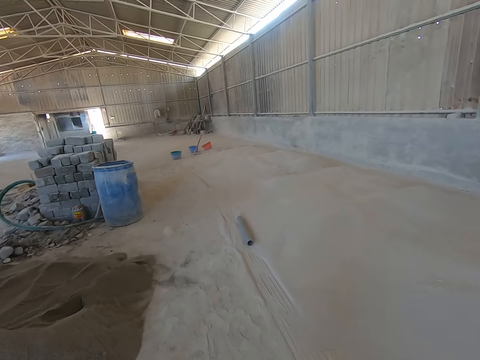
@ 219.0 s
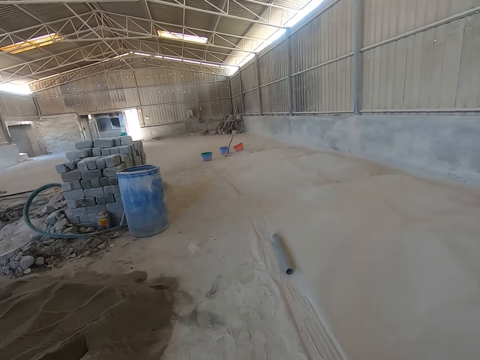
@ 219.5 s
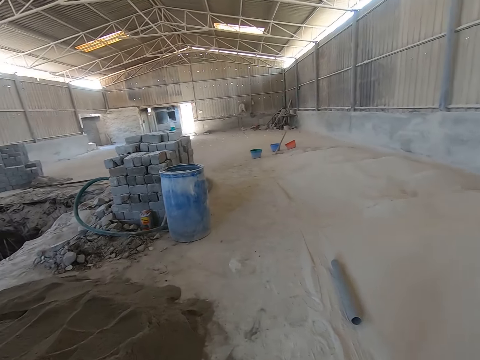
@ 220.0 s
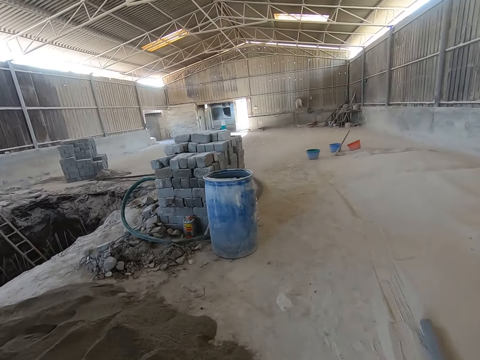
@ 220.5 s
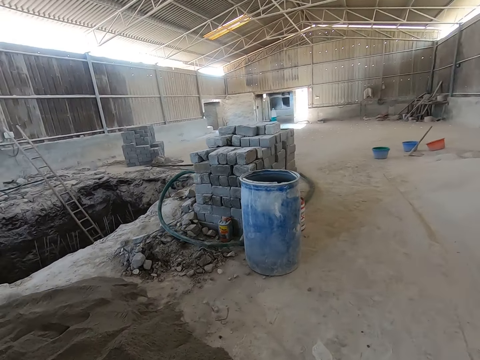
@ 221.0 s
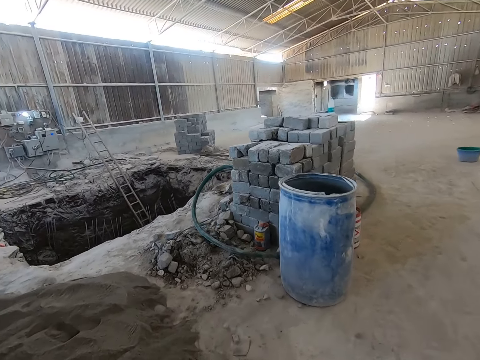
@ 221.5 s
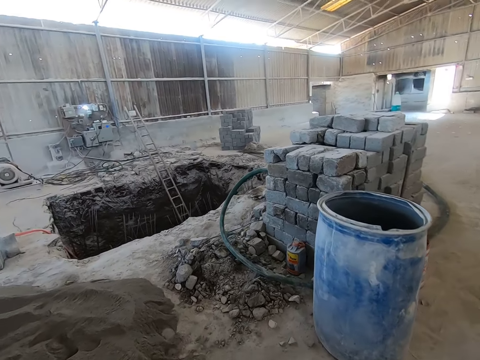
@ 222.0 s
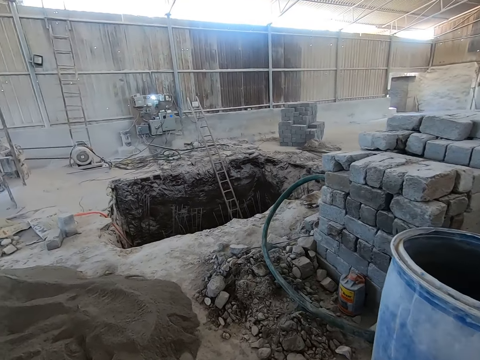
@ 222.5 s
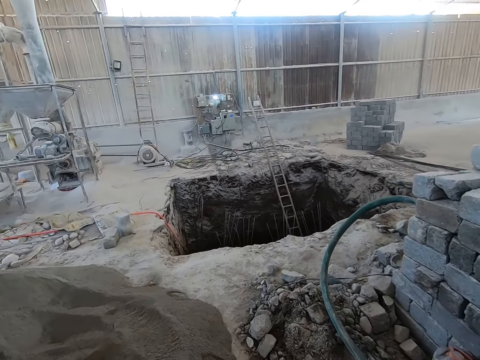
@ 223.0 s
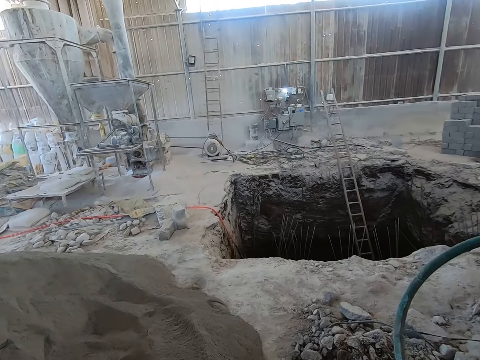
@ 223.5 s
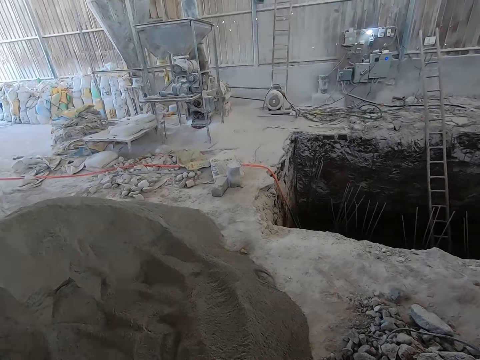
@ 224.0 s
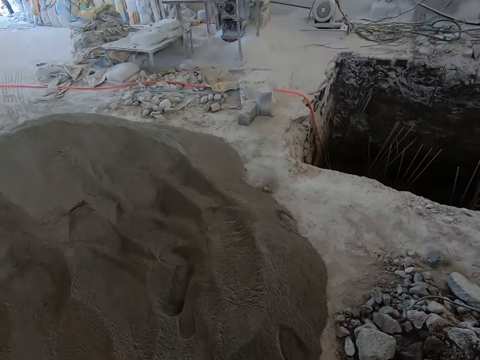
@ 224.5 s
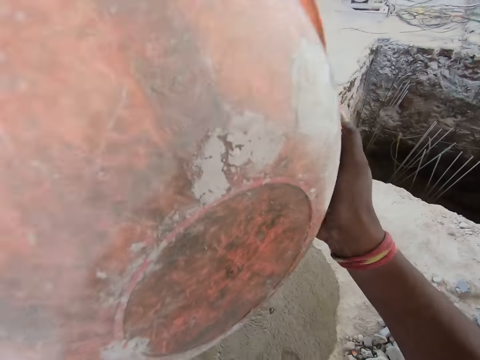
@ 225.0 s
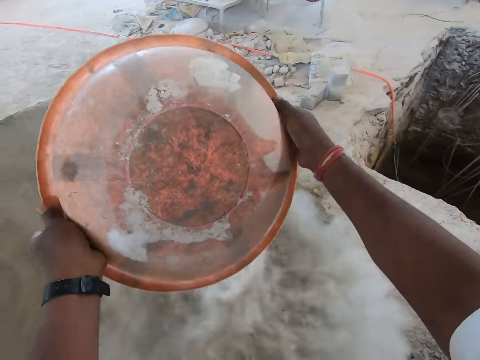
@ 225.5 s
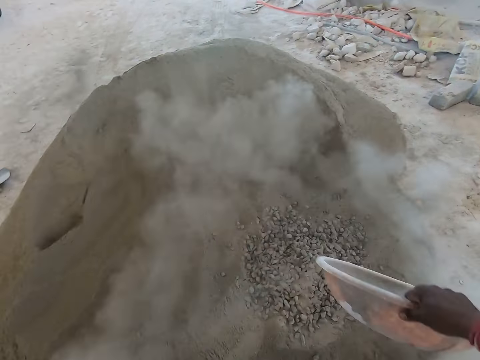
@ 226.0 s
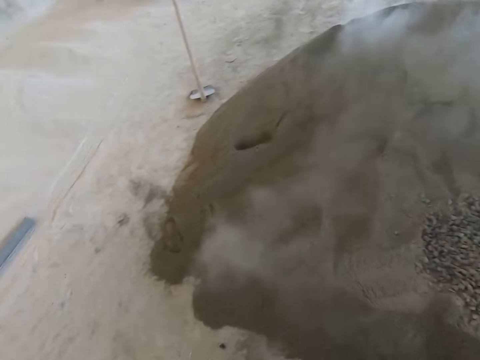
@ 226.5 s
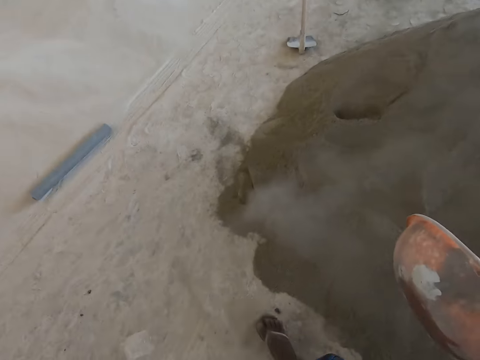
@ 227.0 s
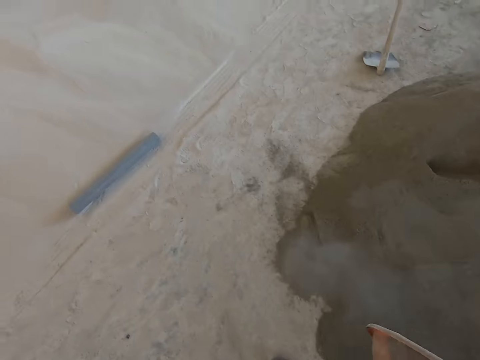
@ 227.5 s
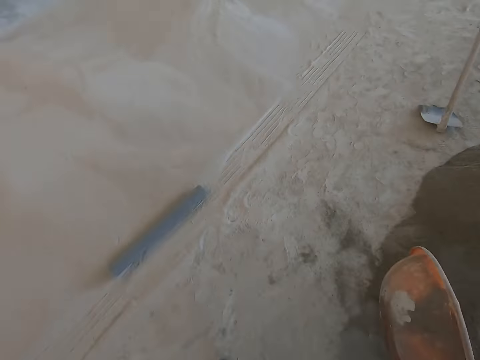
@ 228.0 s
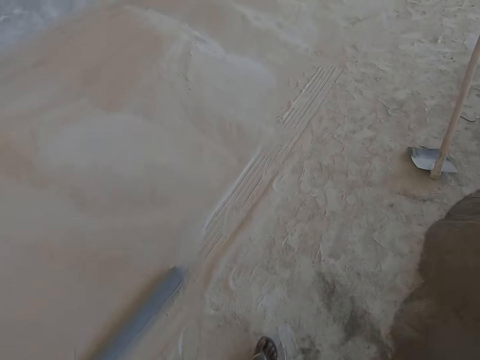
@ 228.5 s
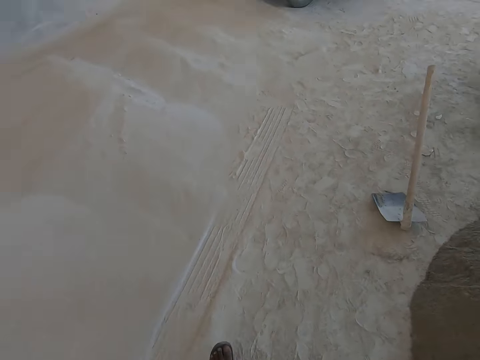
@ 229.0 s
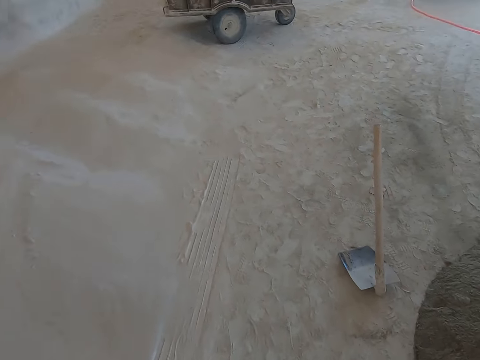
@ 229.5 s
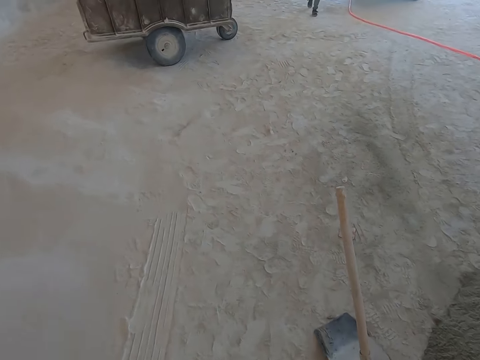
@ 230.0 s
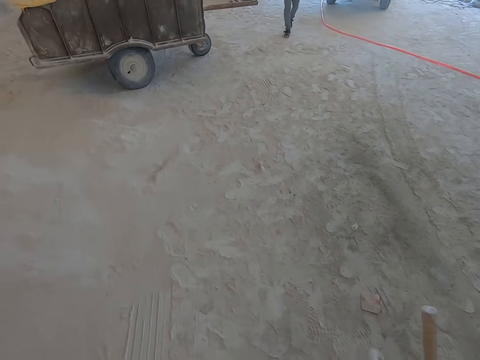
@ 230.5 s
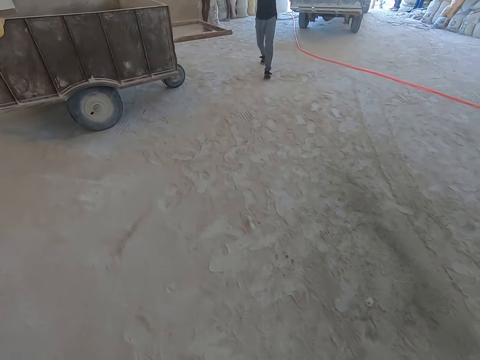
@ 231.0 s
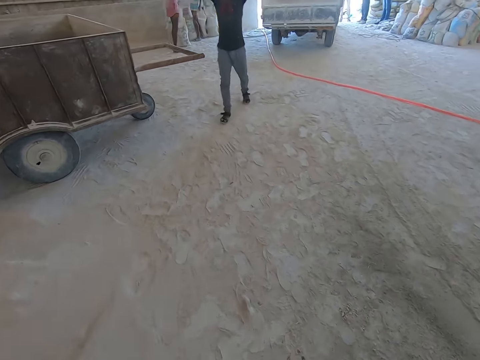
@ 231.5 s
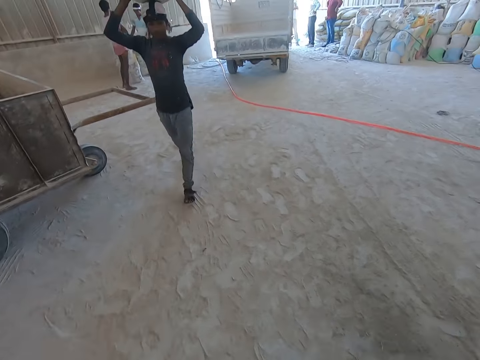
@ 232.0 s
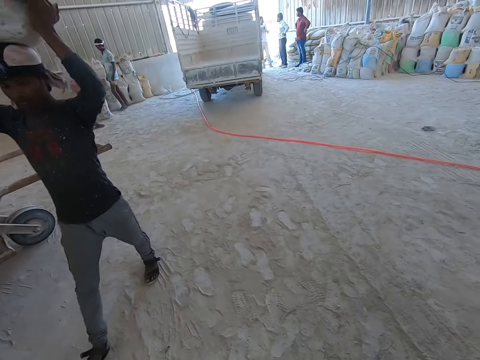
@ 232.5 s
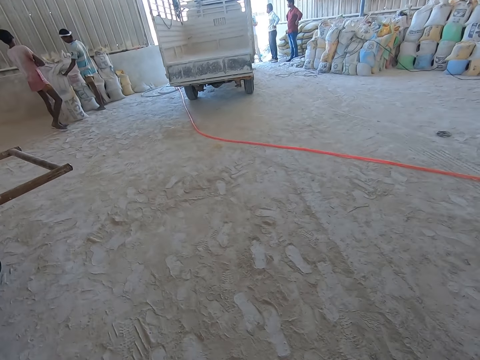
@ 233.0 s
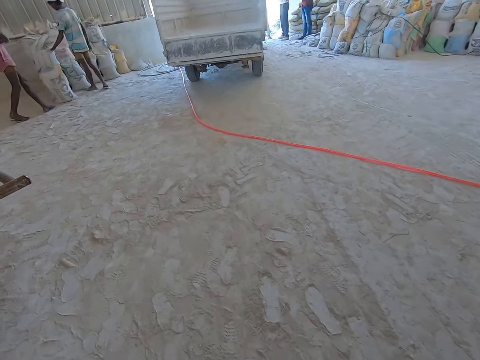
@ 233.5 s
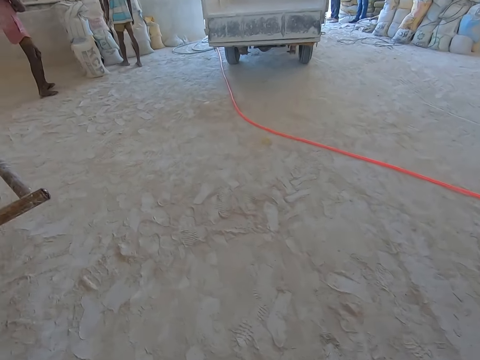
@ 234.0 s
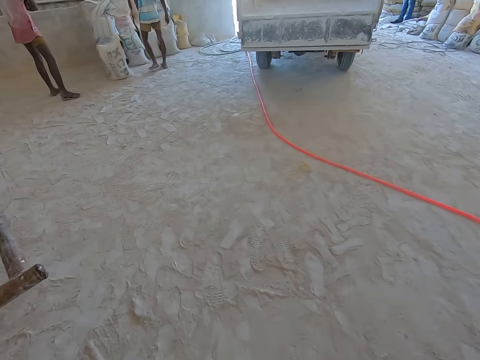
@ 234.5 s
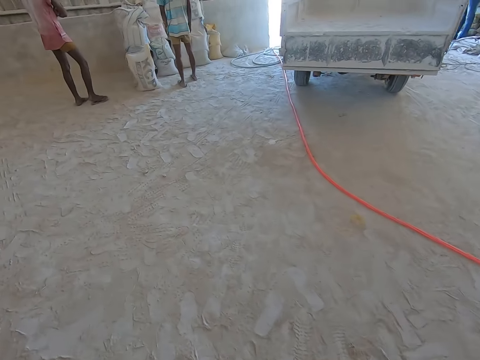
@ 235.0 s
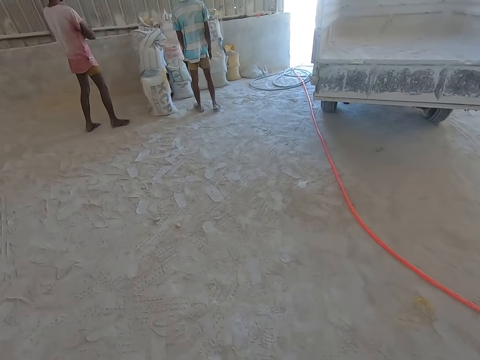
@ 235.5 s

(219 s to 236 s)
The camera wearer pours the stones in the plastic container on the pile of sand on the floor with both hands. He holds the plastic container with his right hand. He walks at the construction site. A man walks at the construction site. The camera wearer picks up a hoe. The man carries a basin on the head. The camera wearer walks past the man.

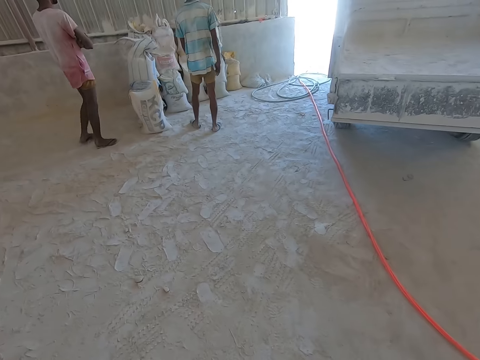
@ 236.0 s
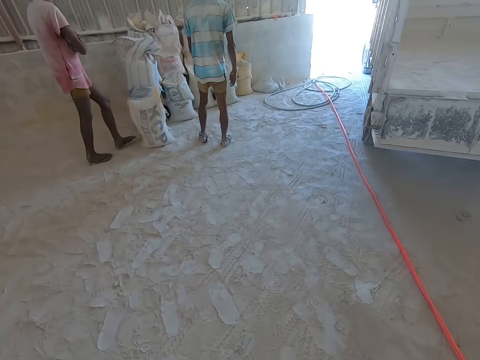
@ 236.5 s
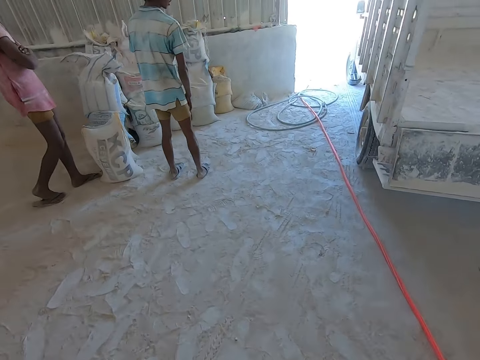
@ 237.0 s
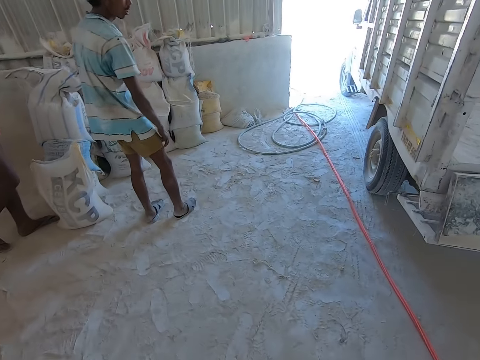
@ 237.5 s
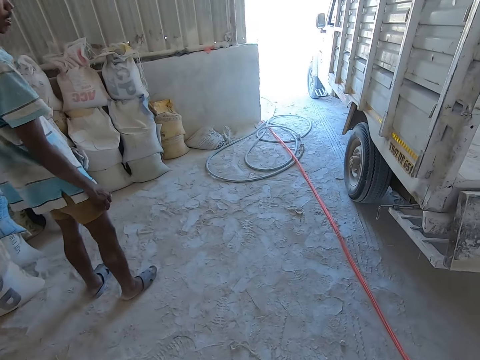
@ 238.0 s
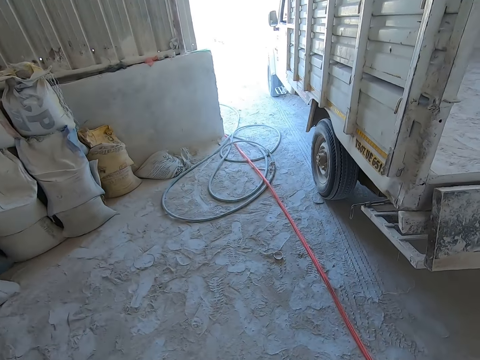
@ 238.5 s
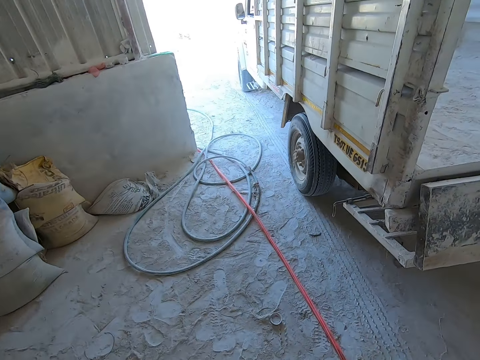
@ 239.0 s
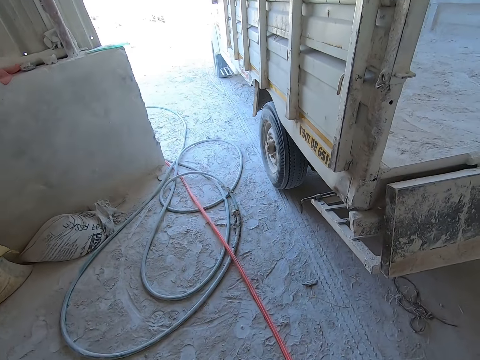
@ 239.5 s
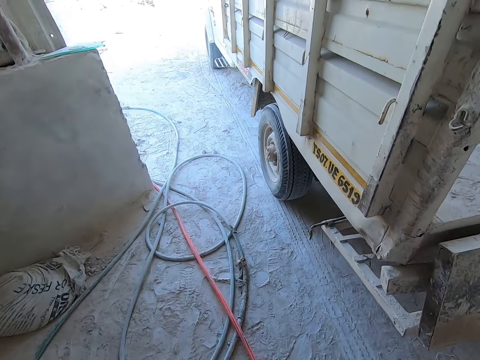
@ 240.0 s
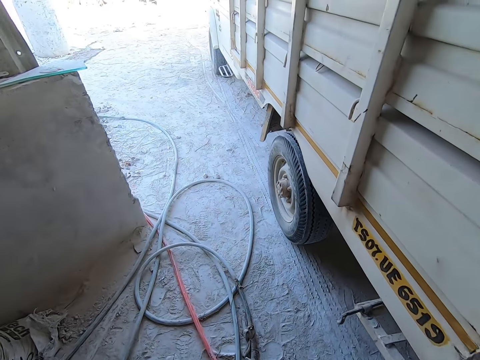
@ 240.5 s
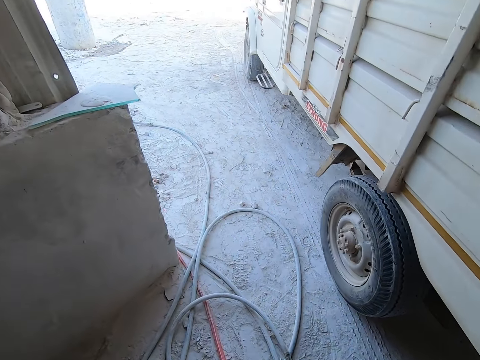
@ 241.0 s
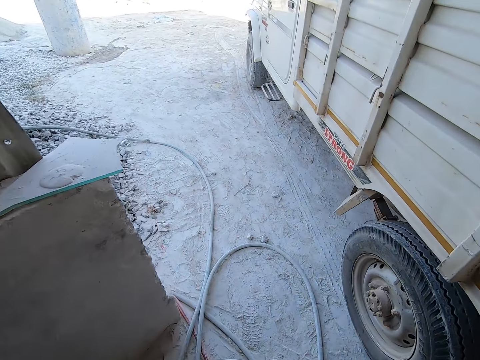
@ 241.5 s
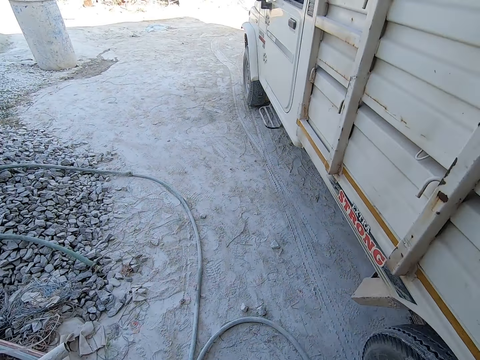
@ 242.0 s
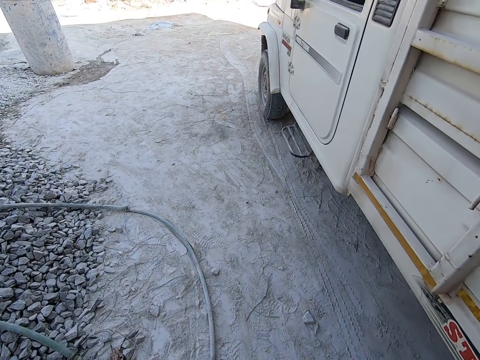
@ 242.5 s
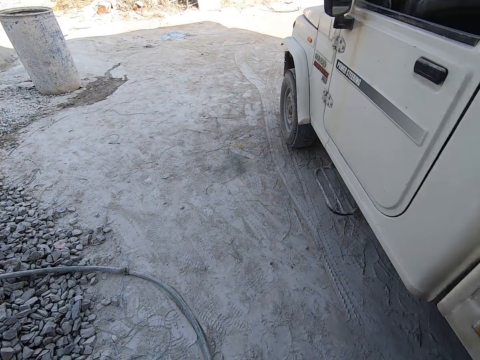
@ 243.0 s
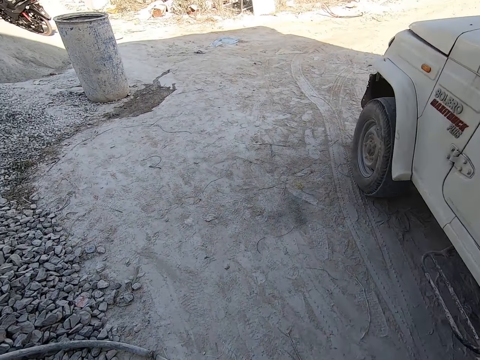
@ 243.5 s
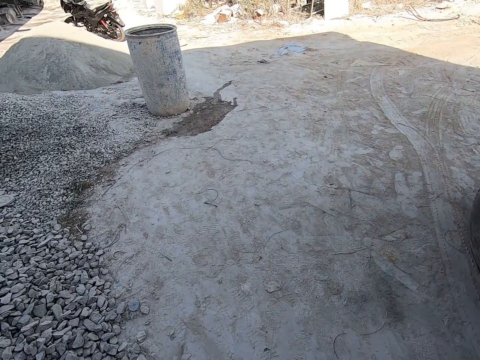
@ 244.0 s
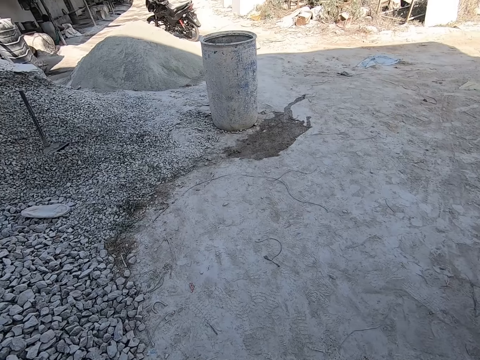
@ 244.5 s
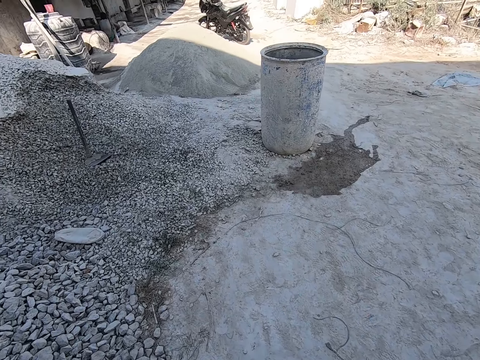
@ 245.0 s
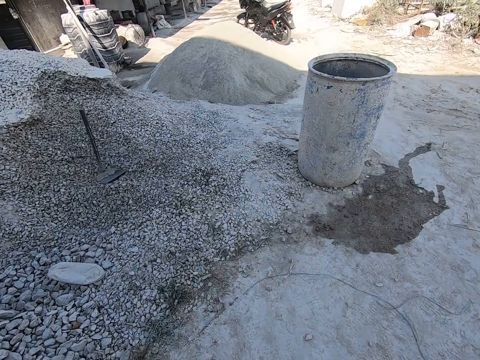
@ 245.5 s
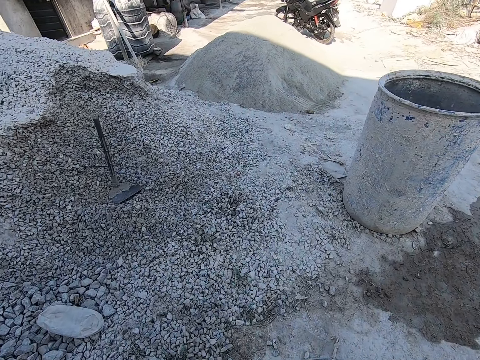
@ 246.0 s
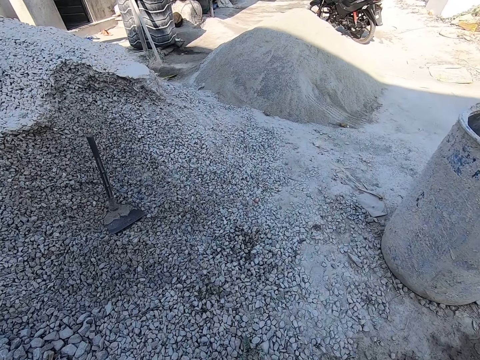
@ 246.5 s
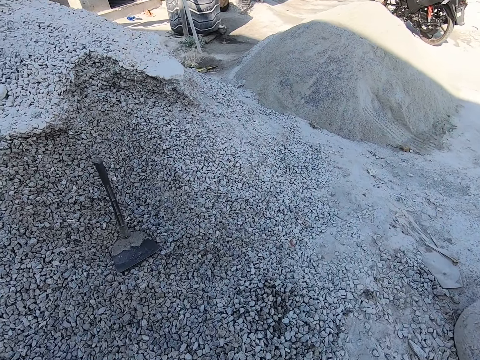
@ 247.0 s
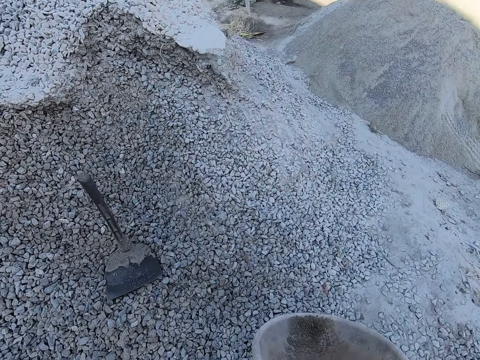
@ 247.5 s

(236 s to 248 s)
The white truck drives in front of the camera wearer. The camera wearer walks past the white truck.
